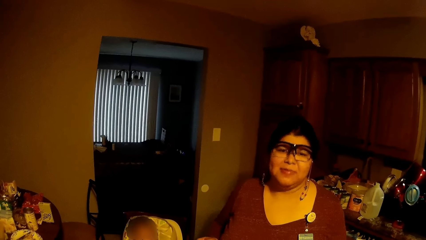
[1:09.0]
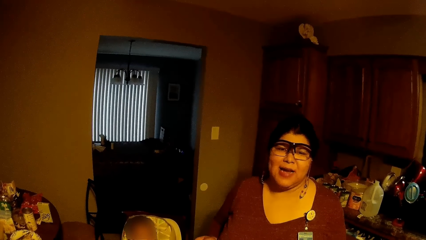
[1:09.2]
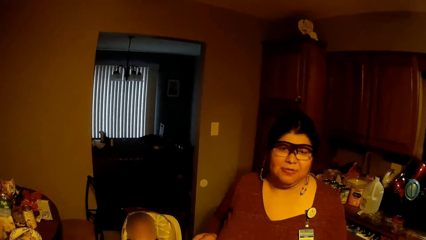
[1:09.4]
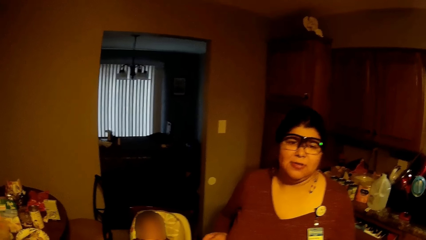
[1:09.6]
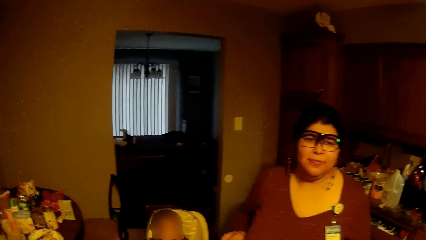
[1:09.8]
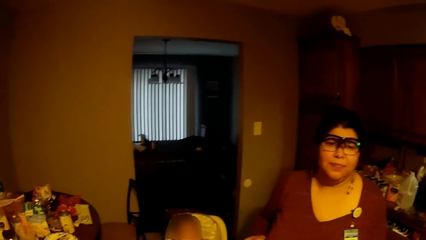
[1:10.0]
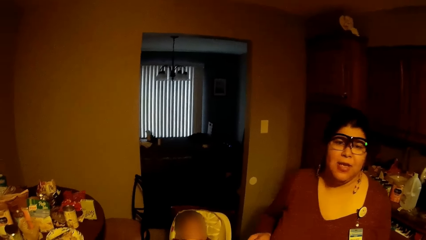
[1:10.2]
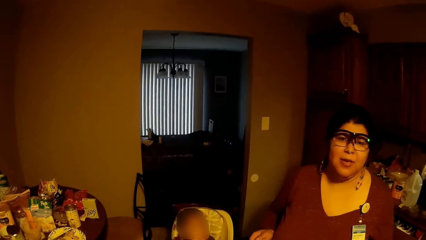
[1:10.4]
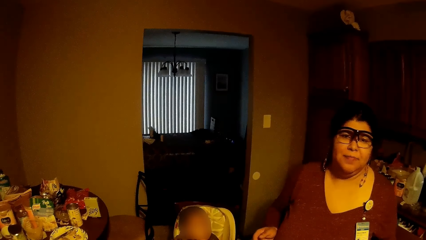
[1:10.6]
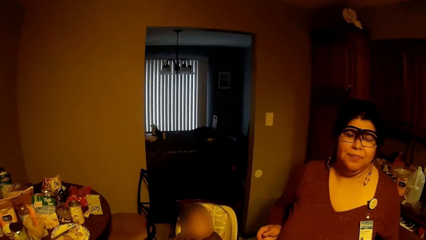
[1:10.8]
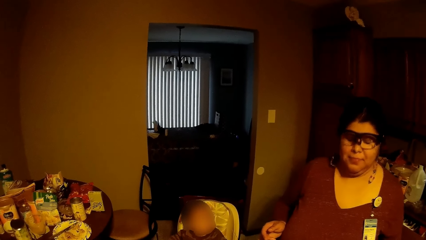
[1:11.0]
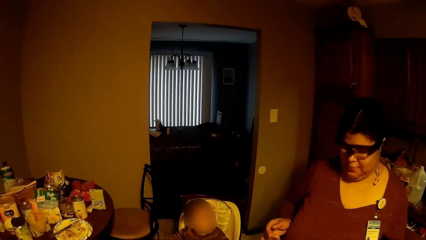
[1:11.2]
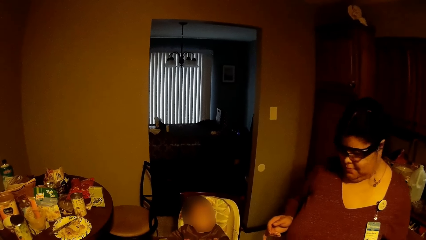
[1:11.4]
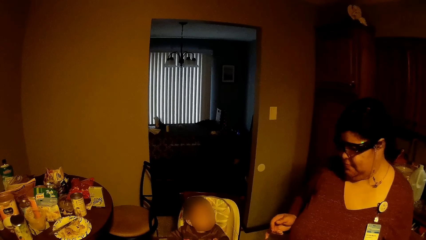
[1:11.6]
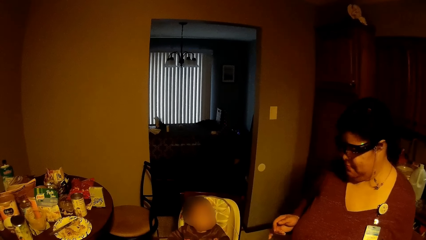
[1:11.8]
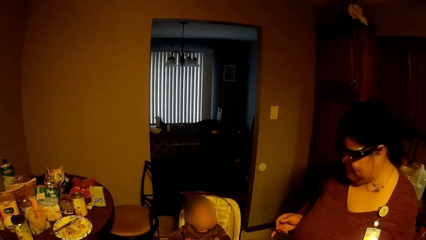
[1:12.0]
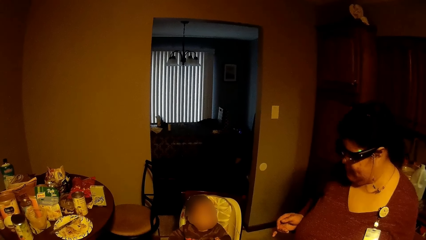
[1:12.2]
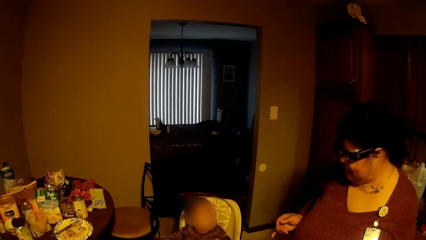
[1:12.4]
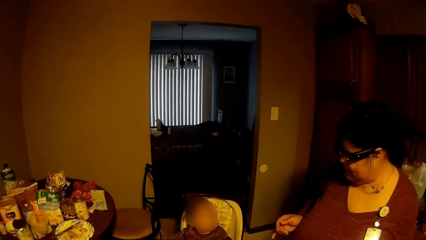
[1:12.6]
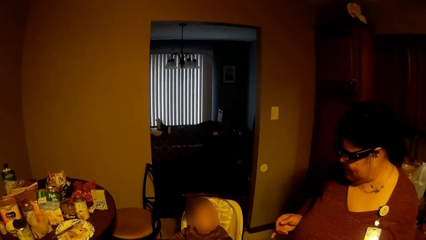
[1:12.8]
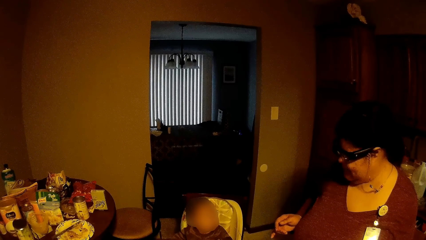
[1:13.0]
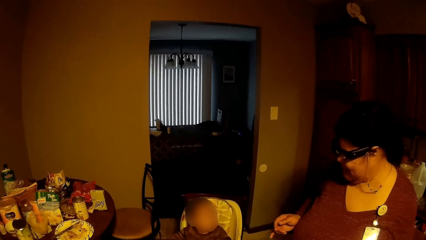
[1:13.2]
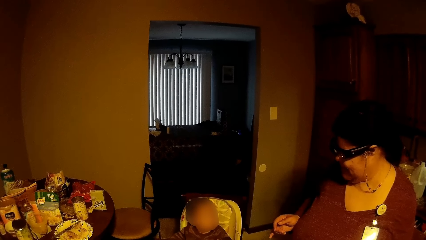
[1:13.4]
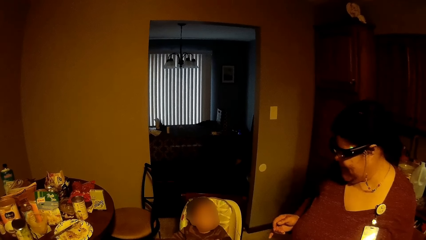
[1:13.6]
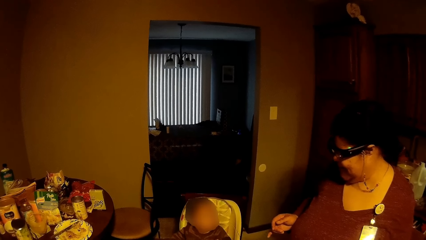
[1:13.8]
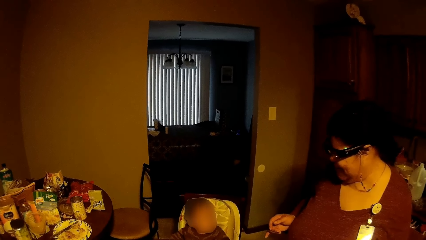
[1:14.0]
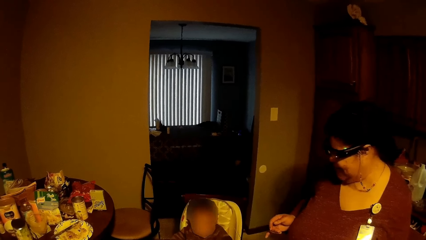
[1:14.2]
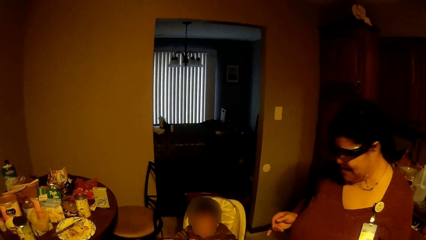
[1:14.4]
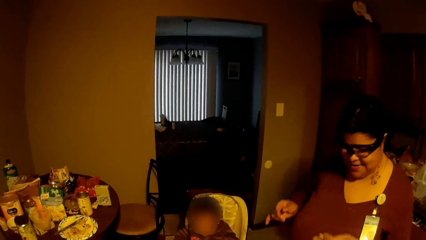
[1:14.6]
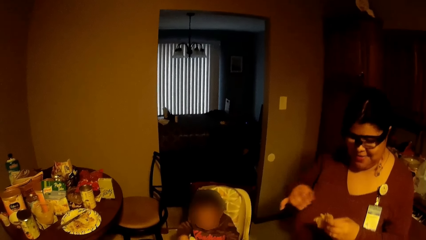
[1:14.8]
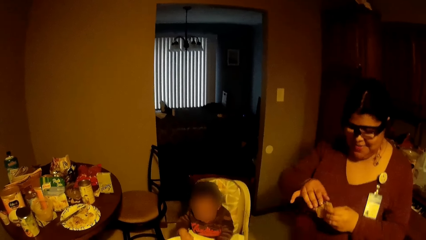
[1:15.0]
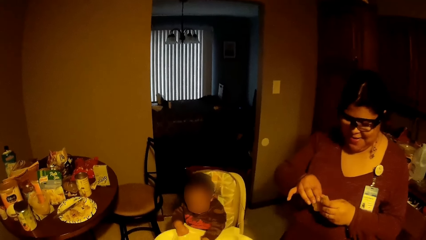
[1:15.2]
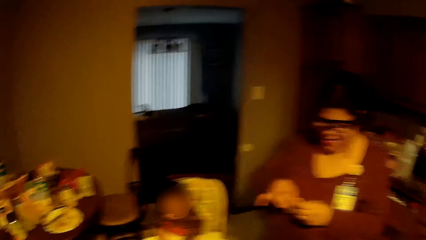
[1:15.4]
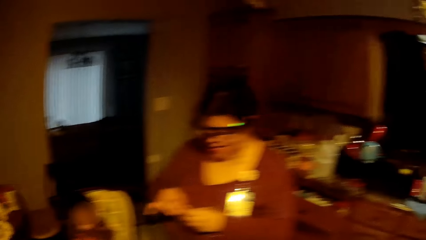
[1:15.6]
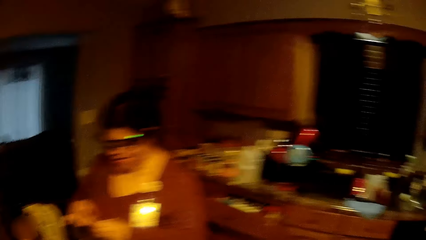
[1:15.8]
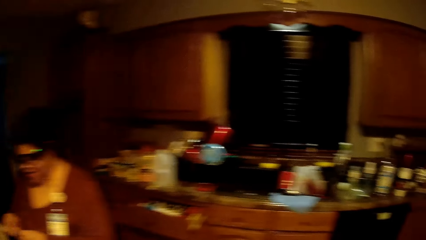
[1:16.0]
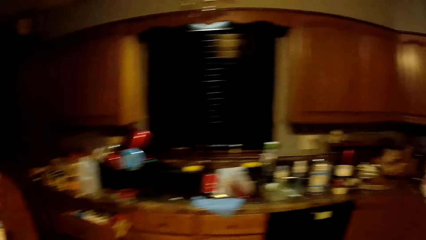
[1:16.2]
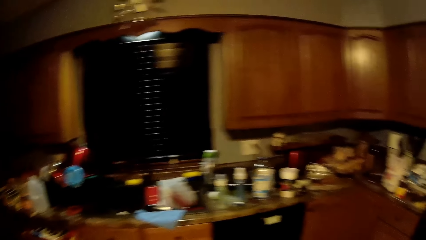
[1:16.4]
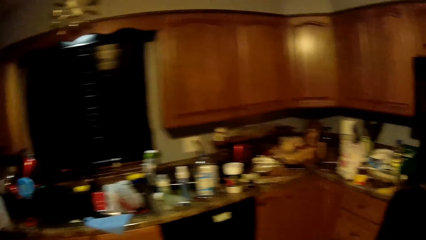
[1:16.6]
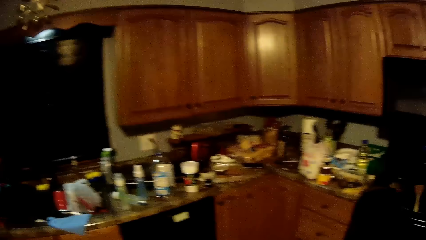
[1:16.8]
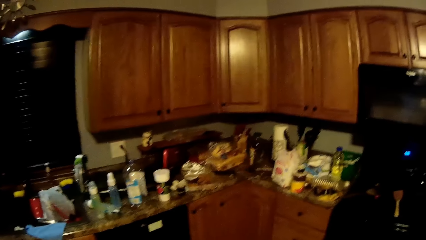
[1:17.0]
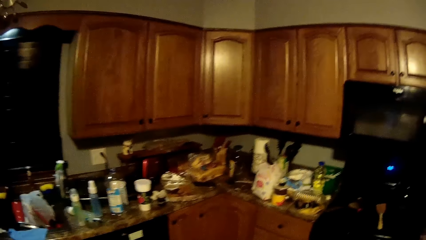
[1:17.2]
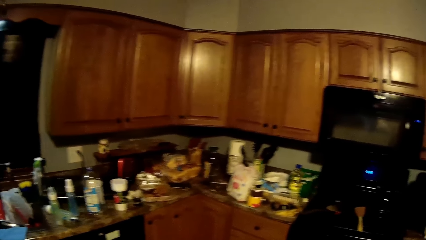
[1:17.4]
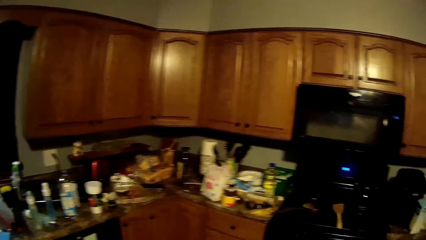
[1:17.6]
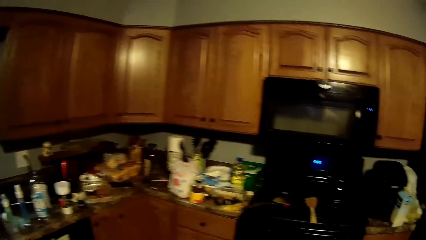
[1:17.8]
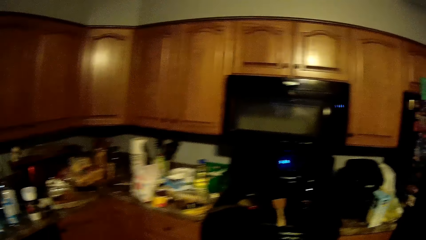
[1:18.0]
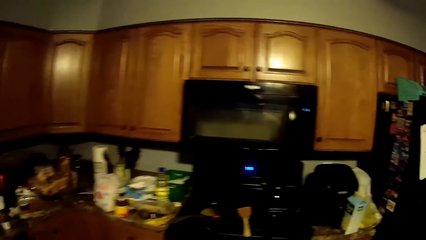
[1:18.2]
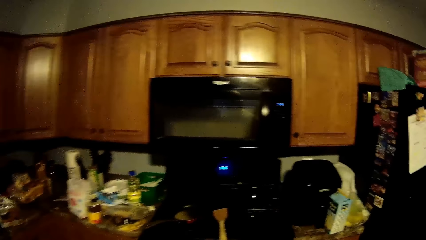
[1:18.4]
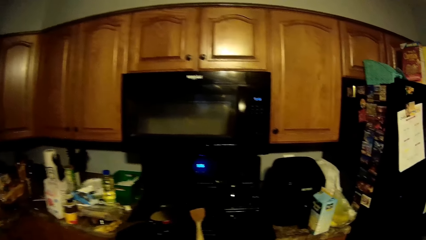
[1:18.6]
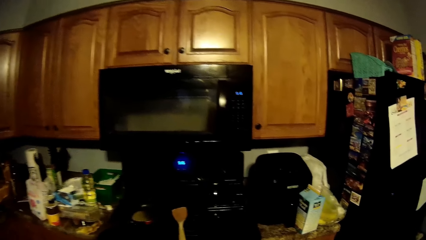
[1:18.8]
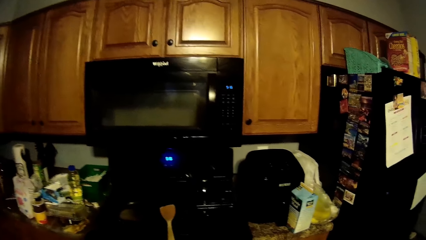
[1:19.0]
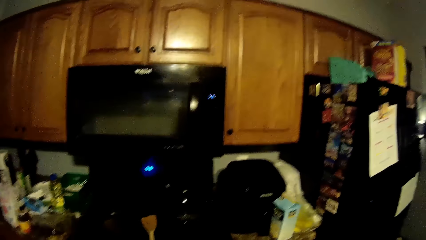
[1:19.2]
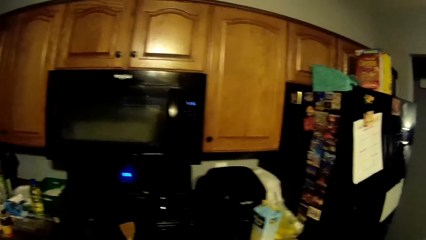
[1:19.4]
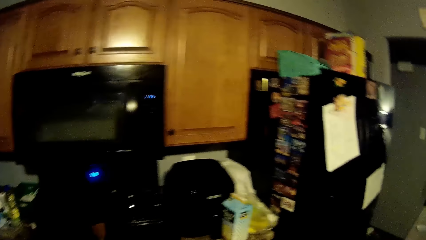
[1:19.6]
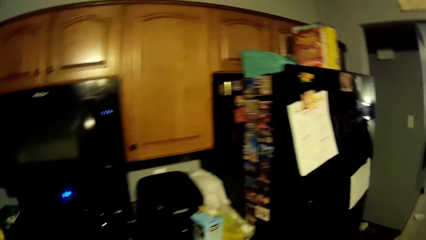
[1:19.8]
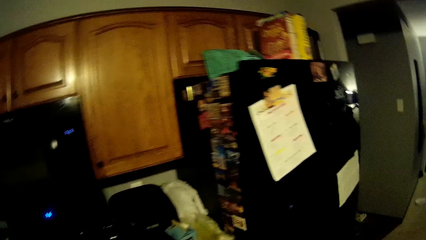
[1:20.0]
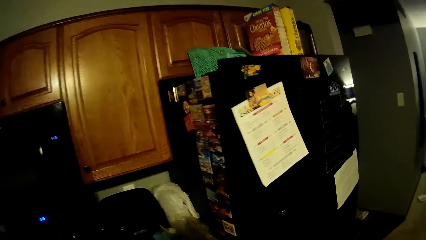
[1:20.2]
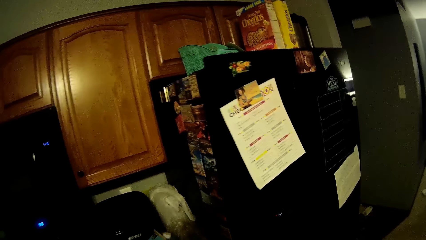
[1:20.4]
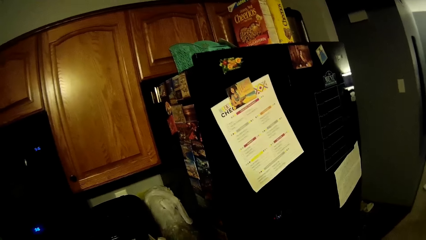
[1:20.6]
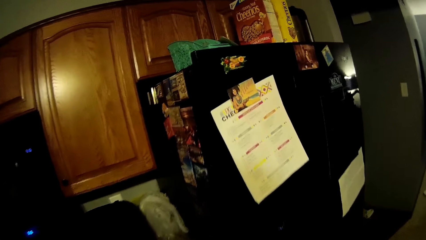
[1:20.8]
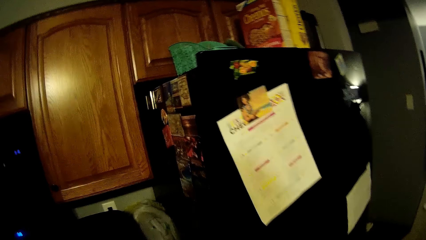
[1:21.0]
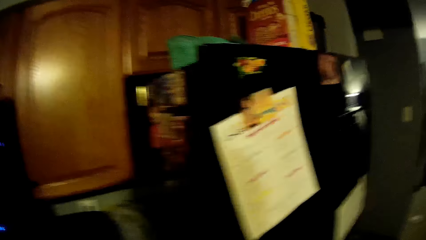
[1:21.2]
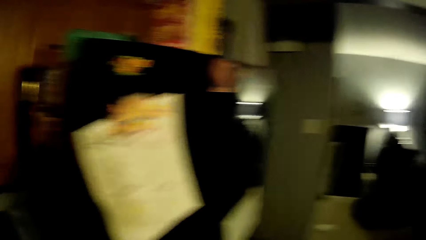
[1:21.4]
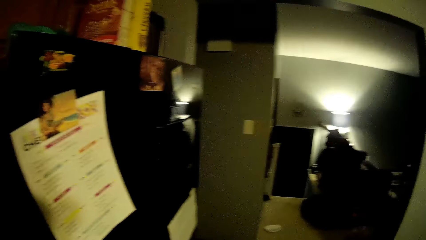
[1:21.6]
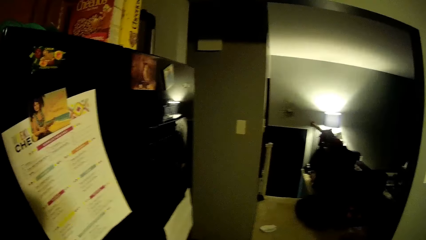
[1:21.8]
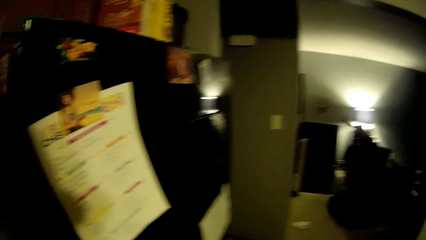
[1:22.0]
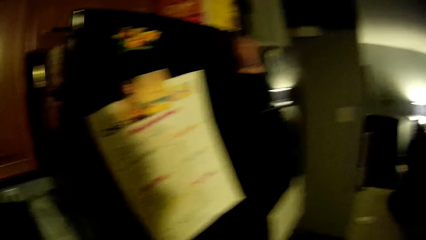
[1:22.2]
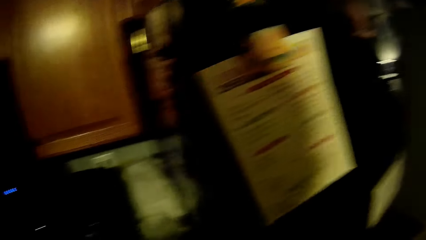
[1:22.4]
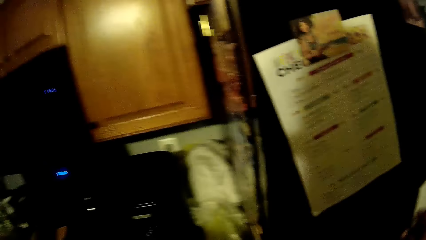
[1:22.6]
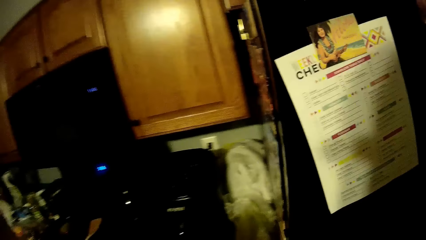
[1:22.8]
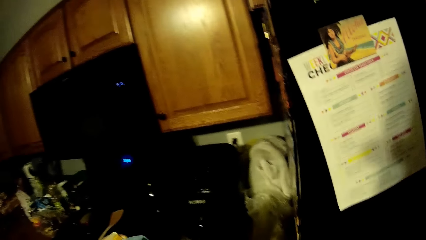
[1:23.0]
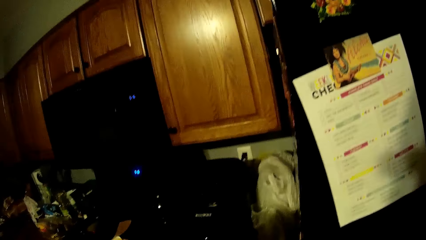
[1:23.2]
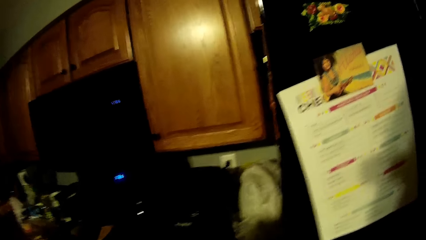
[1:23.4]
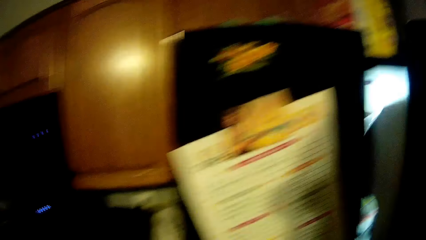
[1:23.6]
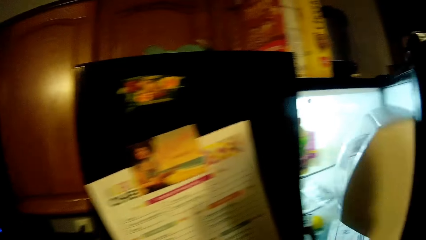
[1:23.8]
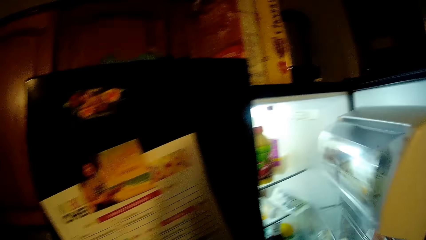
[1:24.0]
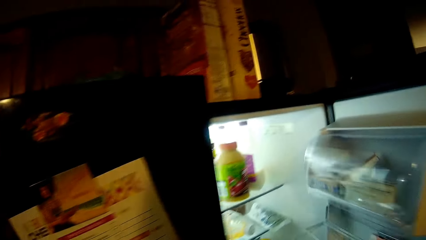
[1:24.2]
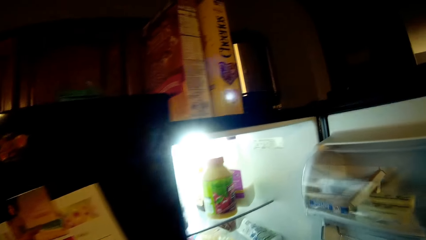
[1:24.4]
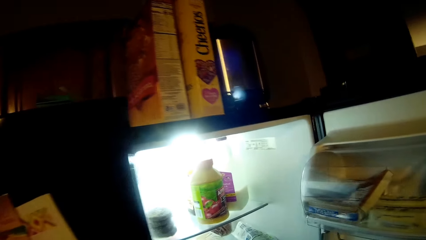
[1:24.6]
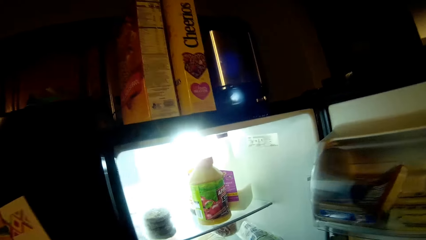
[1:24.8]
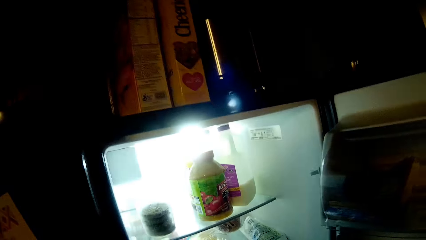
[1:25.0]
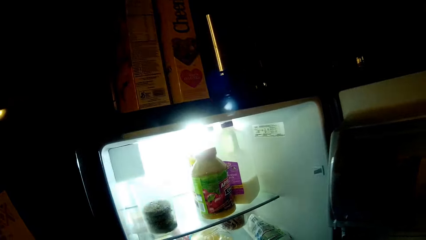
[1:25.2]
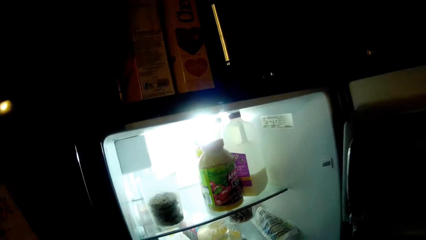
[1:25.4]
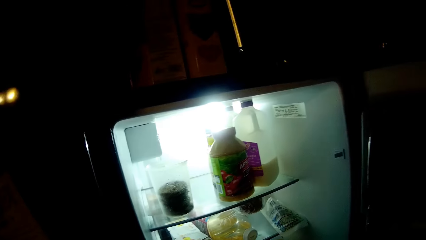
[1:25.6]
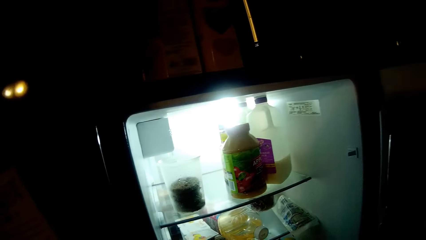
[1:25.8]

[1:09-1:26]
The camera wearer opens a refrigerator with his right hand.
